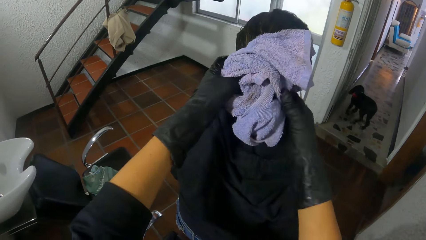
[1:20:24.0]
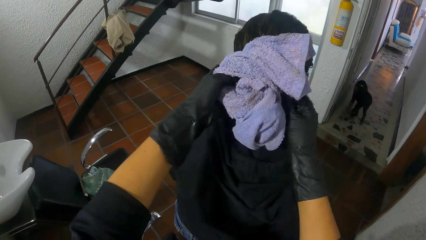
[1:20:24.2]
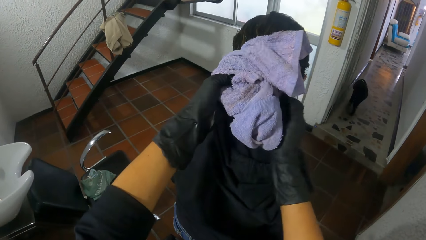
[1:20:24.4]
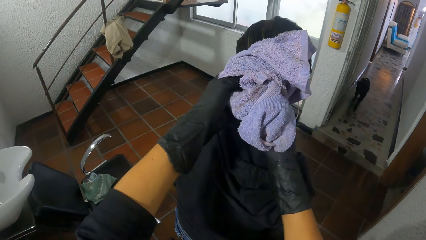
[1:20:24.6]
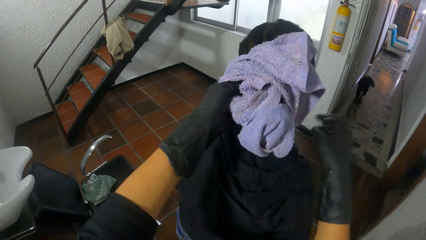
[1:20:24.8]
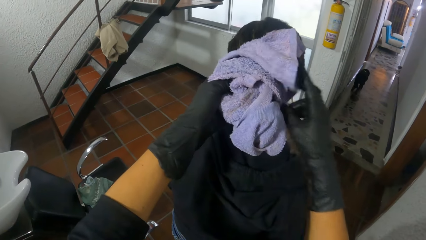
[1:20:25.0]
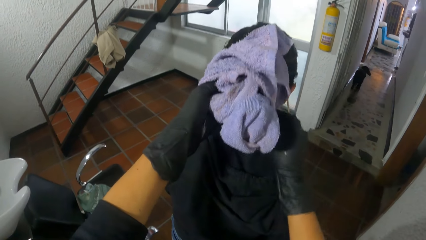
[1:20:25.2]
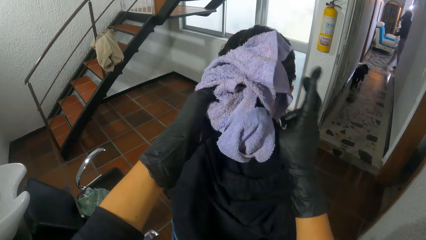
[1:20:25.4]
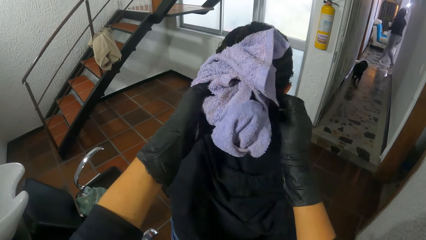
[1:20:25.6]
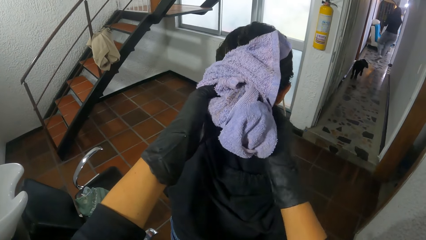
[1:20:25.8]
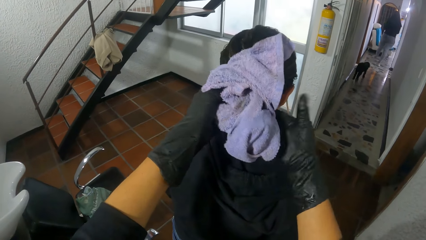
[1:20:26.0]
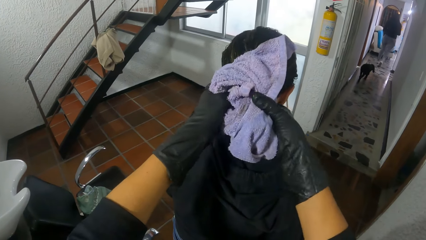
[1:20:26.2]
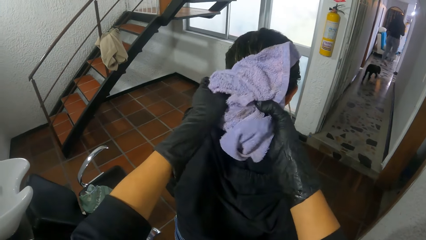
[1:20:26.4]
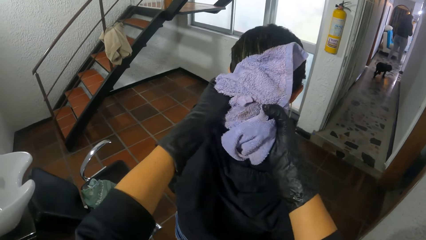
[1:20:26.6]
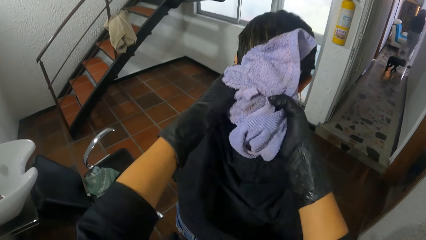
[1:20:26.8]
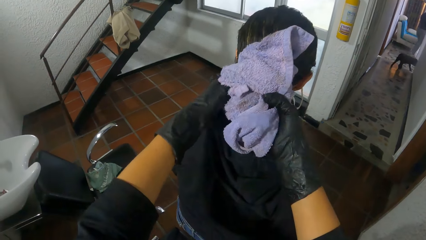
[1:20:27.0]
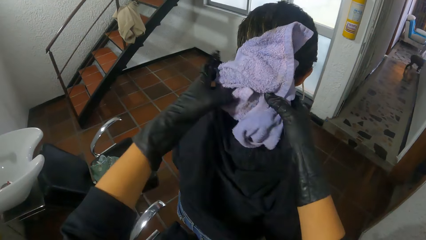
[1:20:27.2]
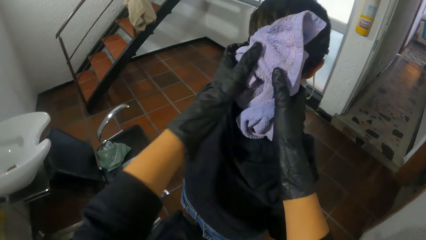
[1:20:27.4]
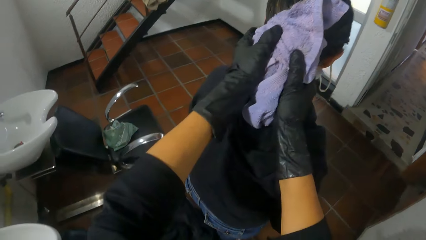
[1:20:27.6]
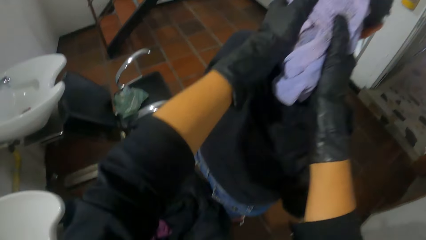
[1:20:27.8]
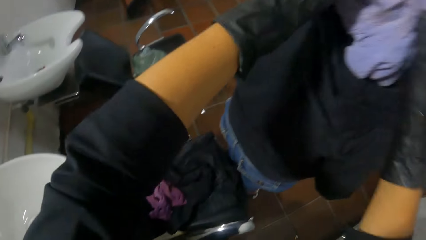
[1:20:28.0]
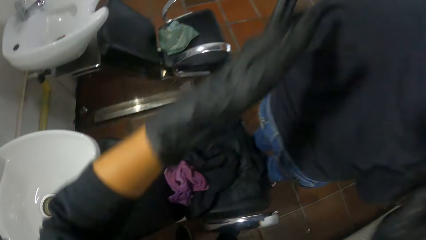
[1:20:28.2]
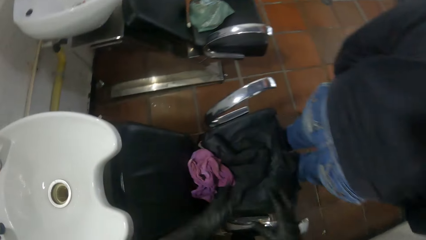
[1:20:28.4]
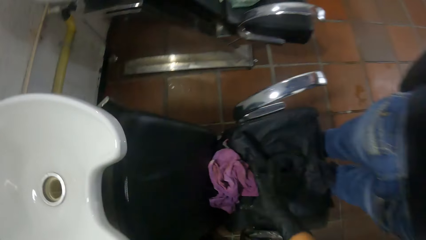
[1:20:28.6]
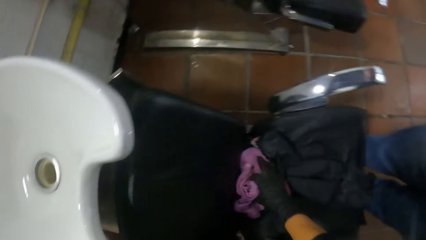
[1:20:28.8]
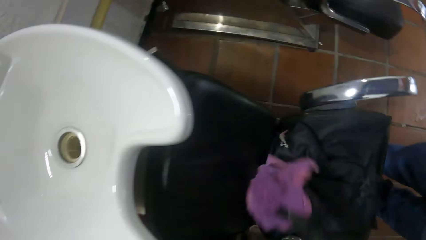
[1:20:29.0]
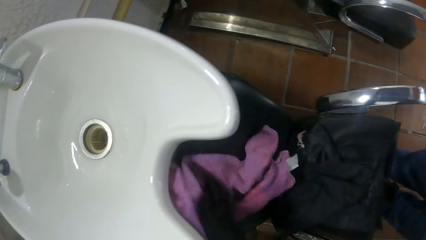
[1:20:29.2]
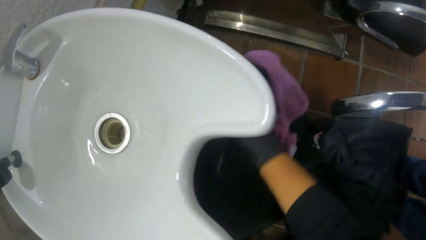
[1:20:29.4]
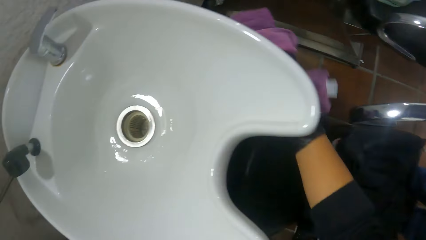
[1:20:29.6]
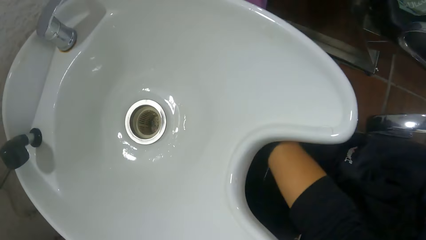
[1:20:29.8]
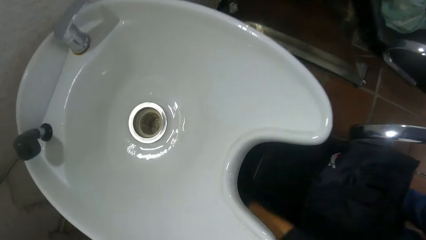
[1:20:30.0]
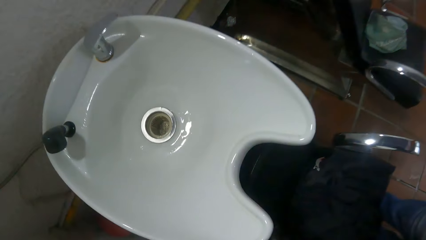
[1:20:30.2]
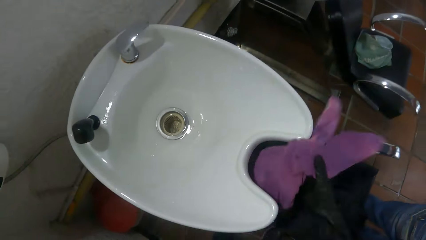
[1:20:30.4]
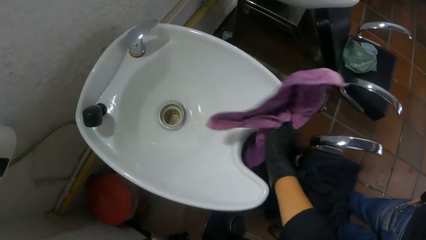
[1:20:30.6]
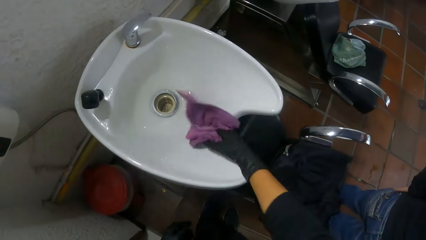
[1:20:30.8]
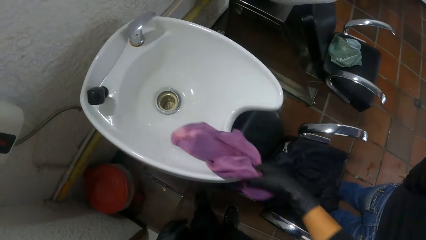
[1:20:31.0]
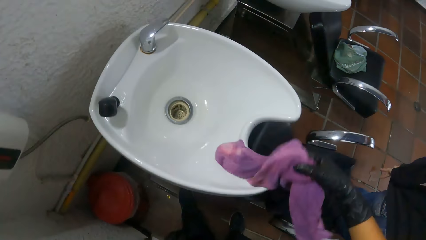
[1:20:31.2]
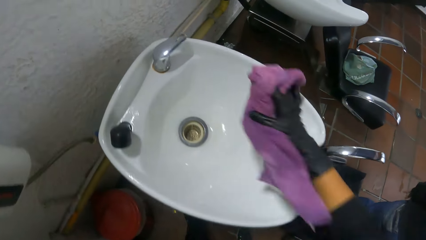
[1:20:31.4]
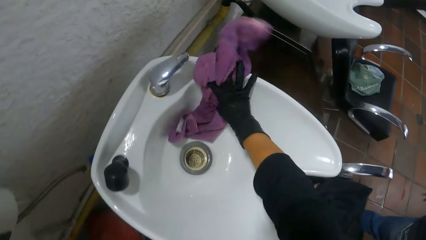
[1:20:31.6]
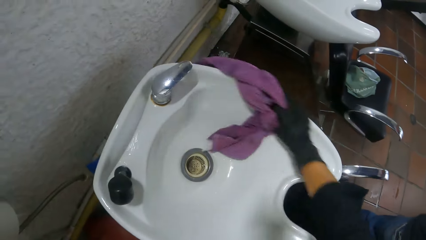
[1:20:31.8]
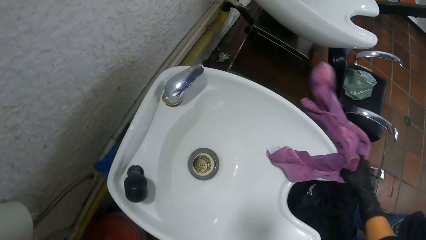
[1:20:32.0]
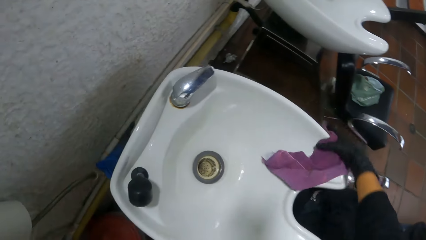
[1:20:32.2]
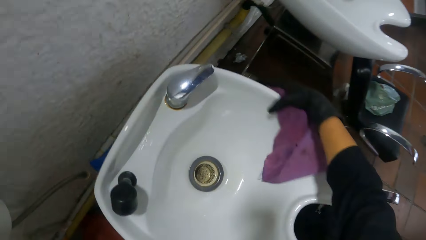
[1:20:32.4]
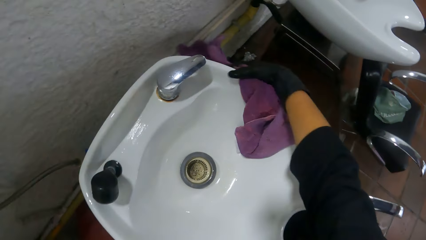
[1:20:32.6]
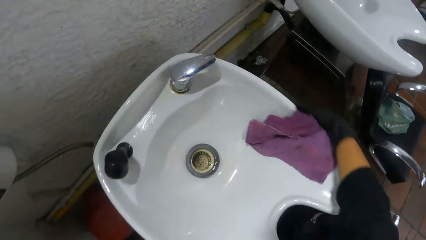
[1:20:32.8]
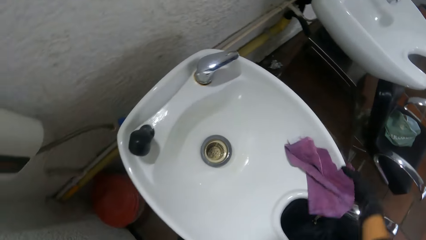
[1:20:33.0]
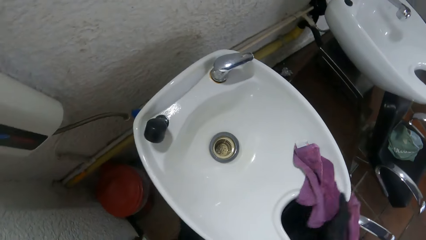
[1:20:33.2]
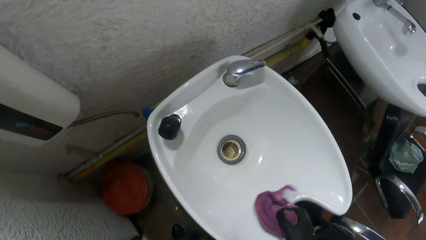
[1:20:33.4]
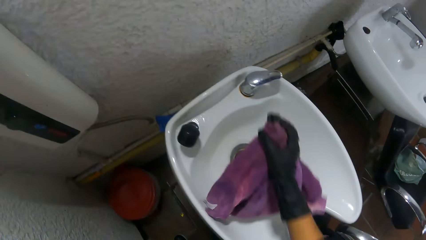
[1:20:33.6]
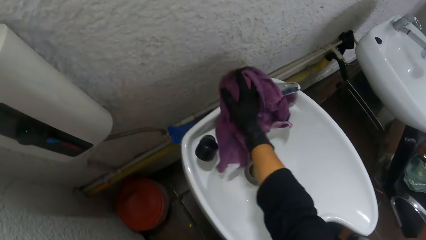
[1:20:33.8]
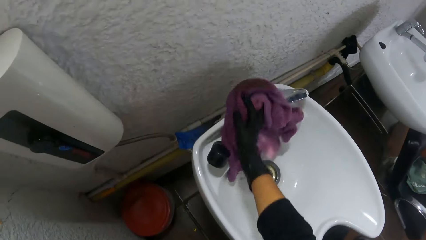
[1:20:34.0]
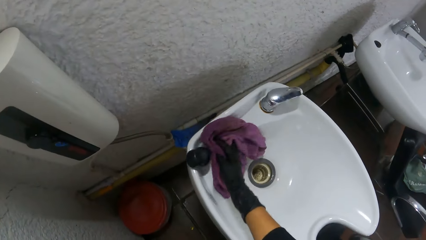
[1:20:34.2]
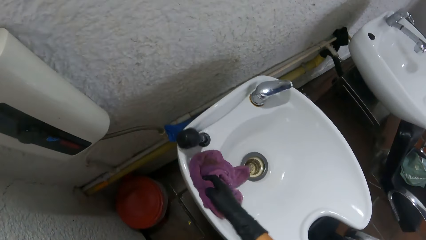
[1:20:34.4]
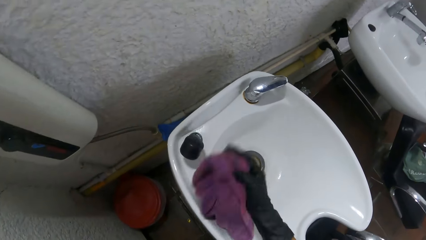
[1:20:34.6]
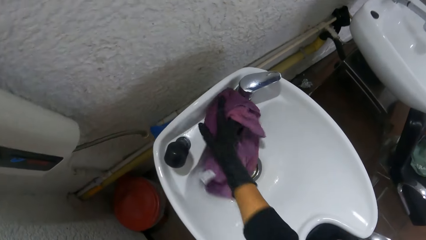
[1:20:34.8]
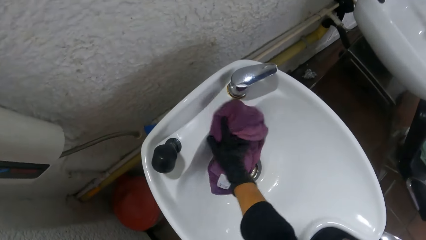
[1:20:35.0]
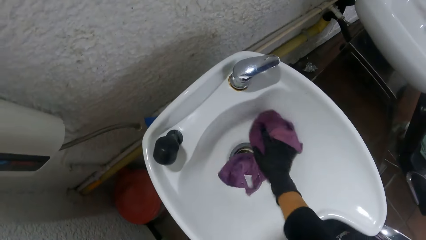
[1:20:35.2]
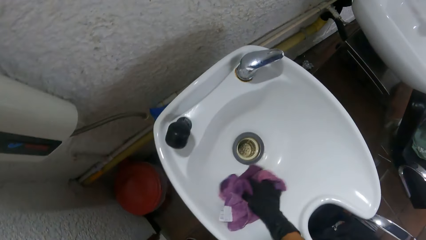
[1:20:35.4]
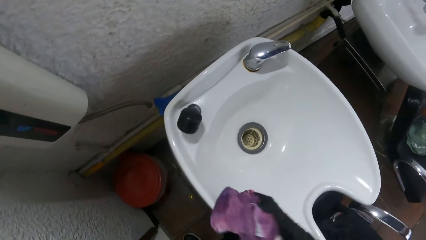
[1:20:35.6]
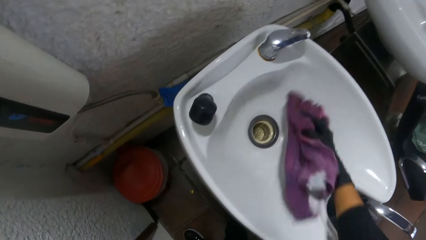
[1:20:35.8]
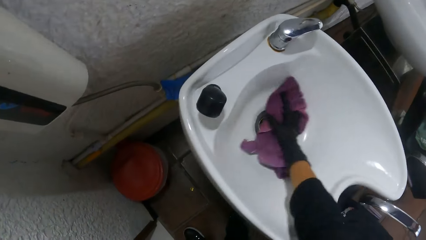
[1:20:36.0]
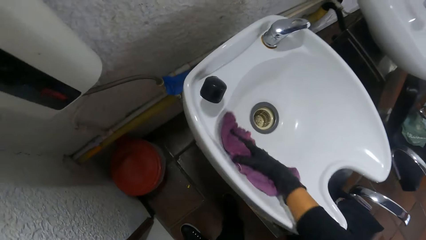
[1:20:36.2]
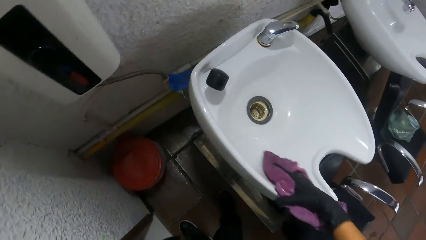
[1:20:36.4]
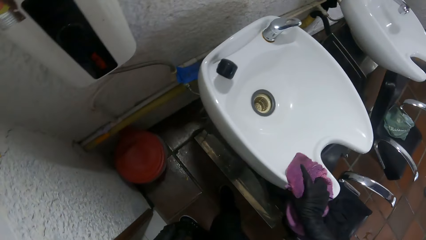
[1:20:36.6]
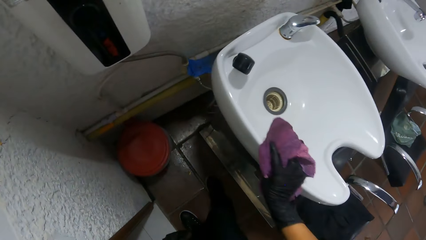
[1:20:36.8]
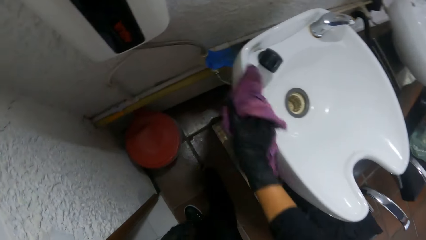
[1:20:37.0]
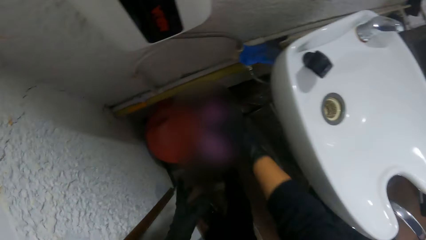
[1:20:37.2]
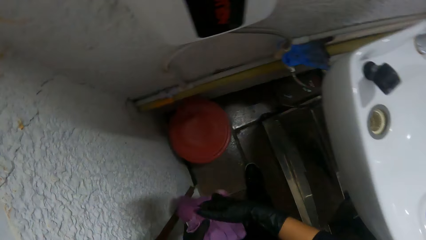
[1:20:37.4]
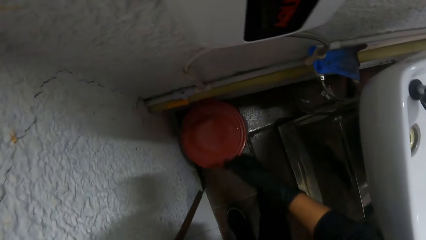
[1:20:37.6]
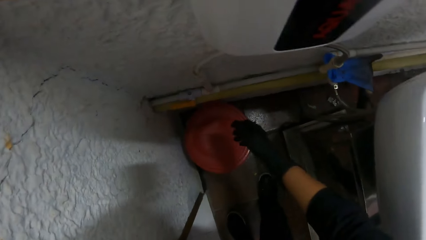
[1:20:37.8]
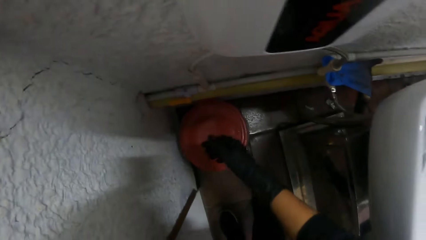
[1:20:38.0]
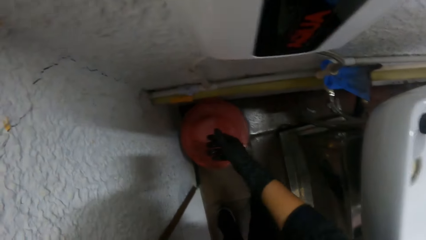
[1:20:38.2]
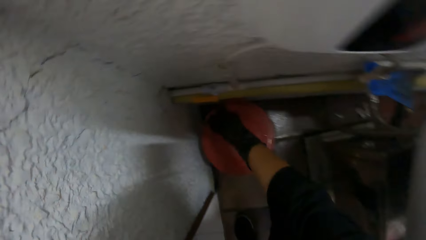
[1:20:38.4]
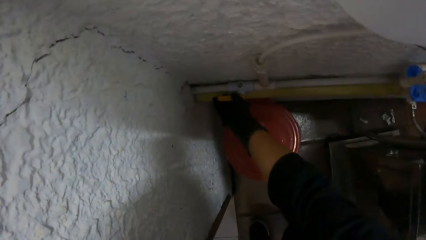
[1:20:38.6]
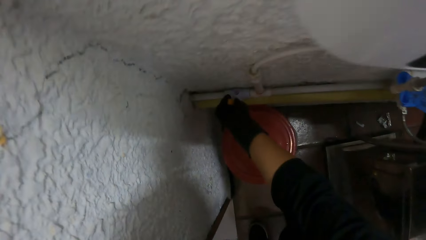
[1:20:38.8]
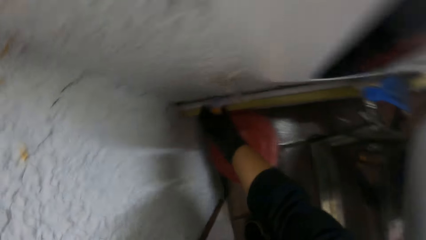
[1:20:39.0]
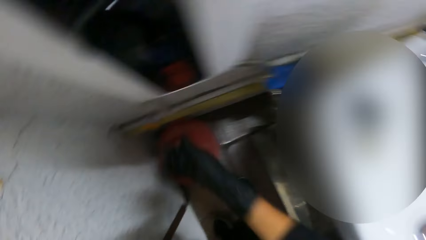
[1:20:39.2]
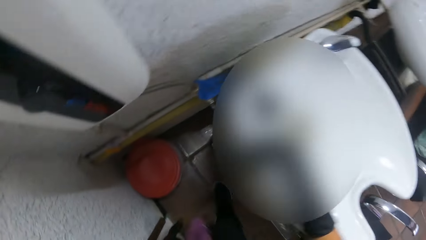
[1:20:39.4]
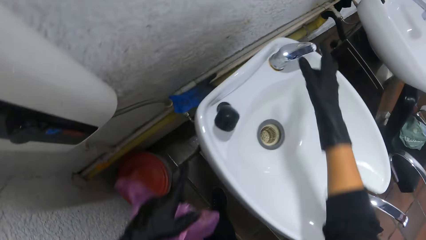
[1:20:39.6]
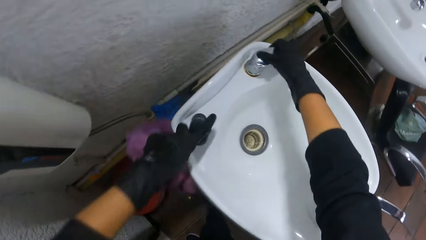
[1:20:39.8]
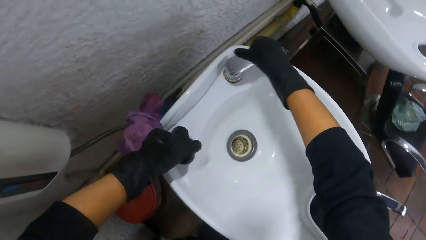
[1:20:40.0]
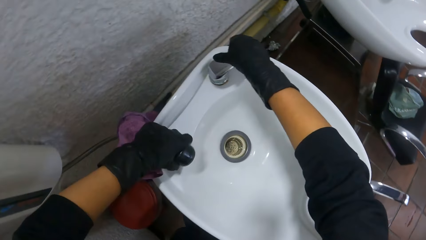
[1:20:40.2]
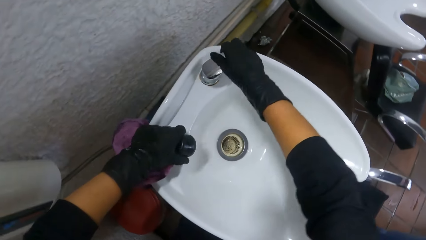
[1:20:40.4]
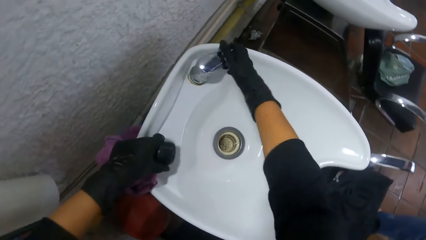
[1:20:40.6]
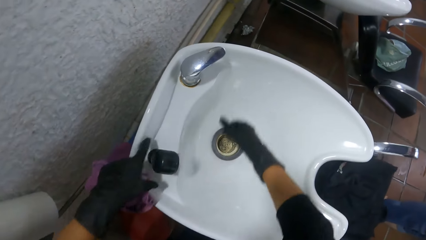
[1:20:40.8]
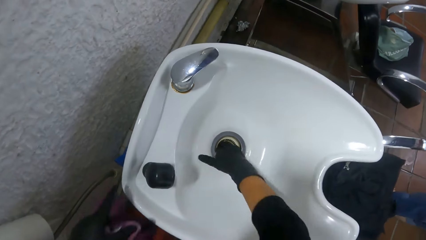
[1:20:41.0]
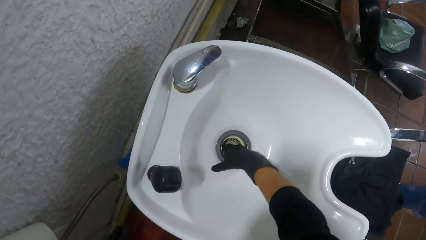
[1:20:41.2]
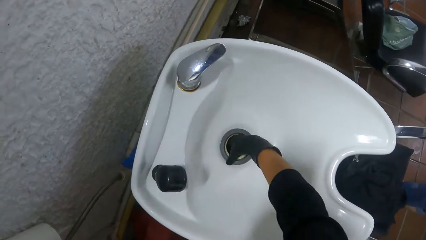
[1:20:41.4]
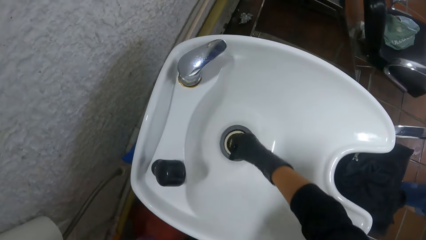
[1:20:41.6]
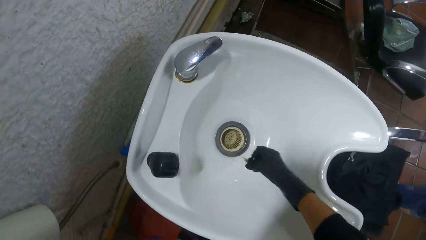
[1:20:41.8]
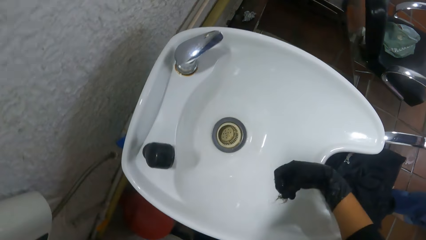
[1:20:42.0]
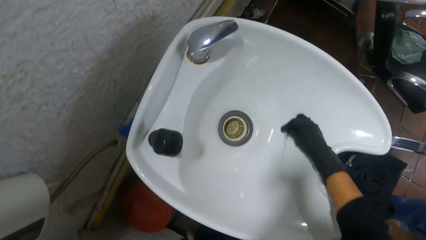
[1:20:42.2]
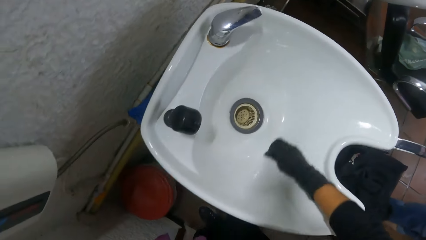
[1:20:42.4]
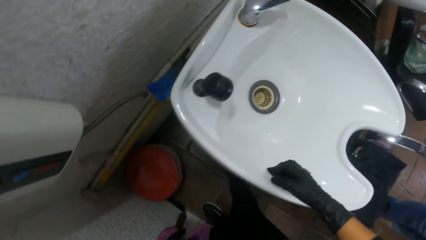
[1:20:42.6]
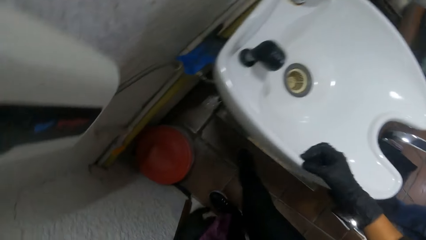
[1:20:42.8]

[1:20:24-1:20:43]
The camera wearer ties the towel to the woman's hair with both hands. She picks up the towel on the chair with her right hand. She wipes the chair with the towel in her right hand. She wipes the sink with the towel in her right hand. She turns off a tap control on the wall with her right hand. She turns on the tap on the sink with her right hand. She picks up the tap hose on the sink with her left hand. She picks hair dirt from the sink sieve with her right hand.
